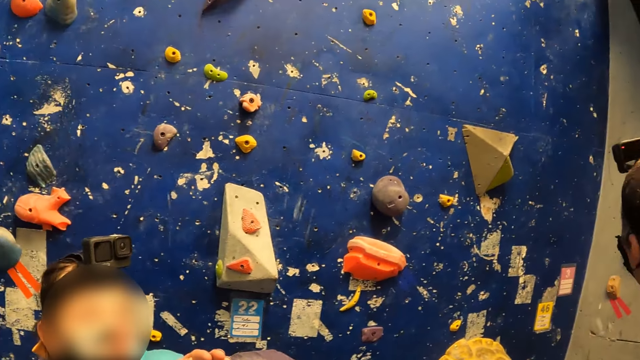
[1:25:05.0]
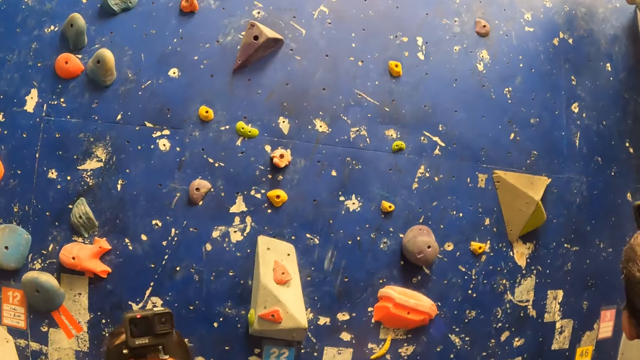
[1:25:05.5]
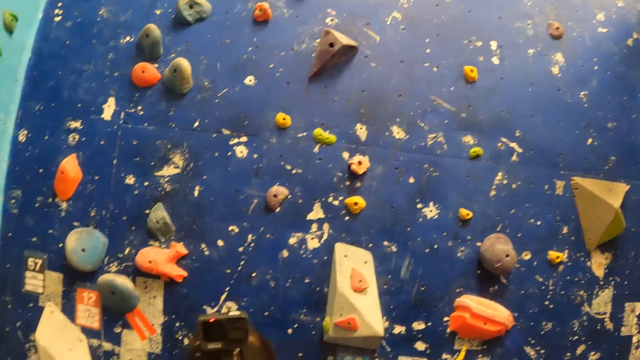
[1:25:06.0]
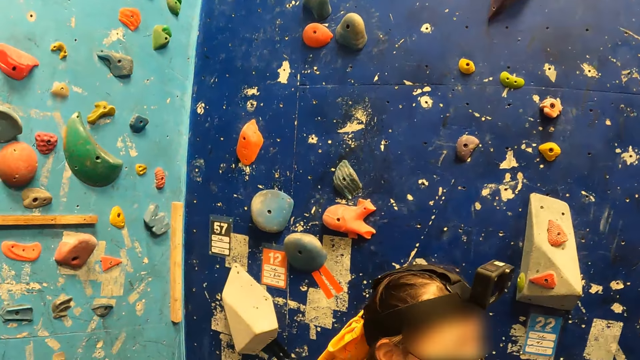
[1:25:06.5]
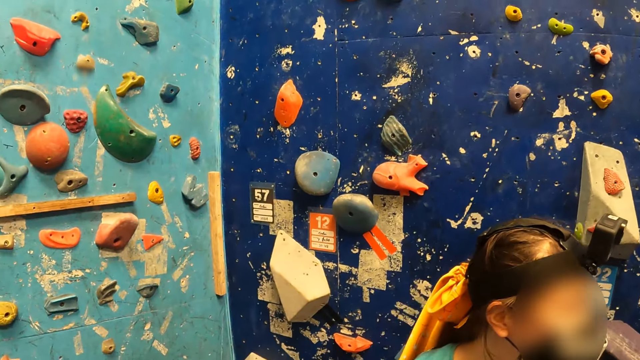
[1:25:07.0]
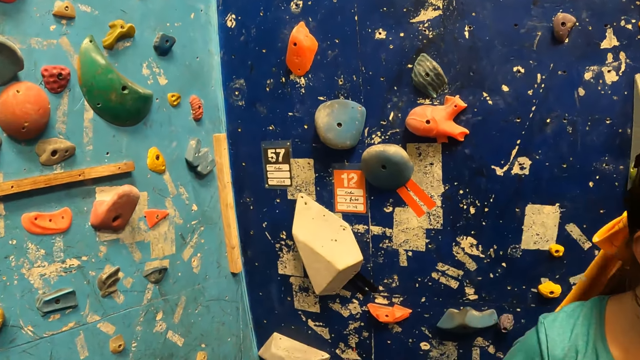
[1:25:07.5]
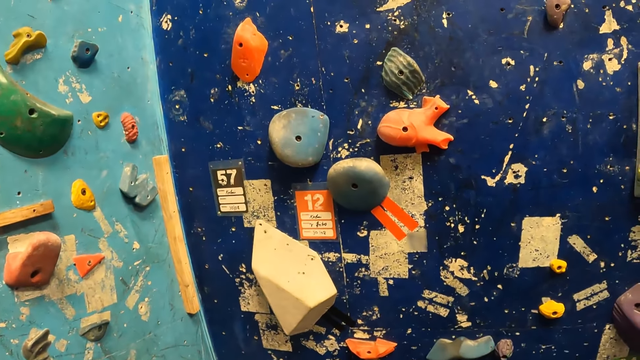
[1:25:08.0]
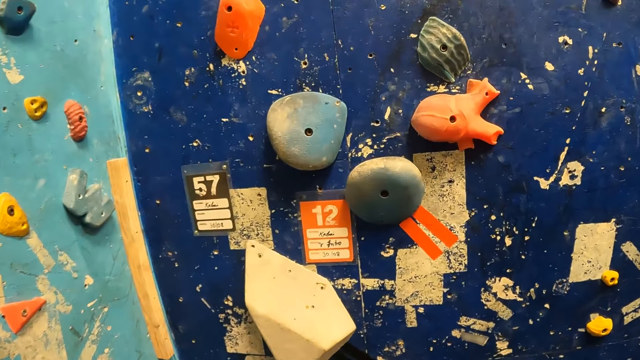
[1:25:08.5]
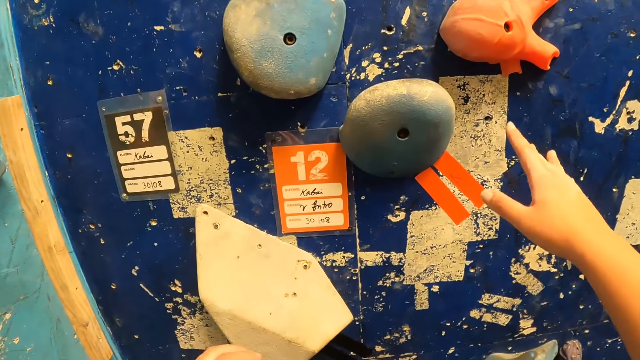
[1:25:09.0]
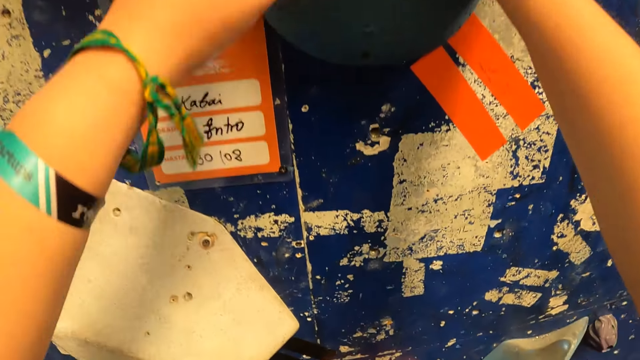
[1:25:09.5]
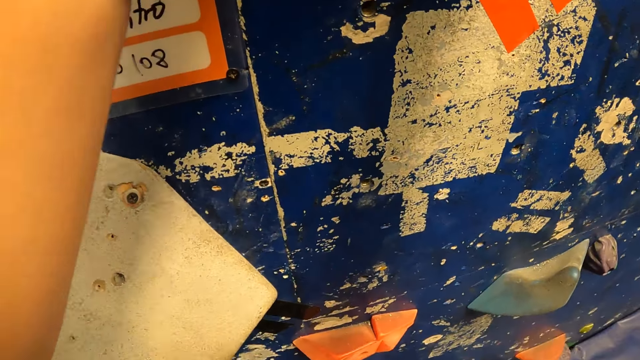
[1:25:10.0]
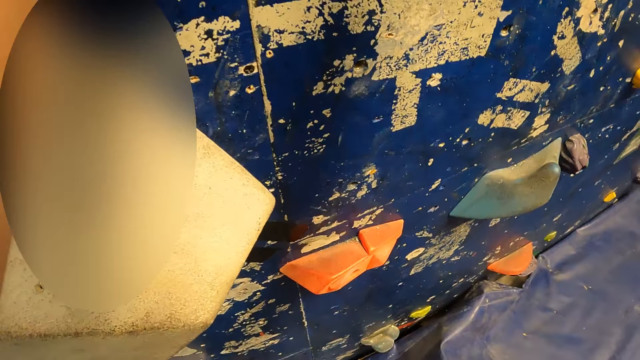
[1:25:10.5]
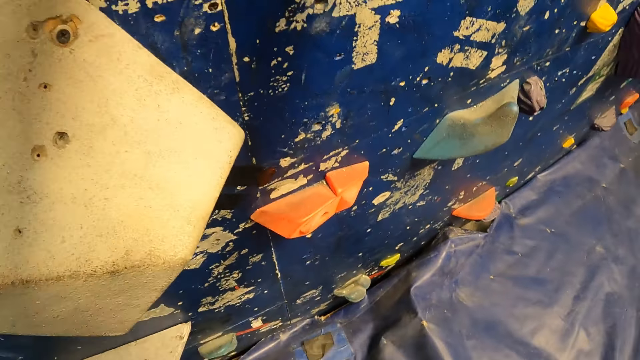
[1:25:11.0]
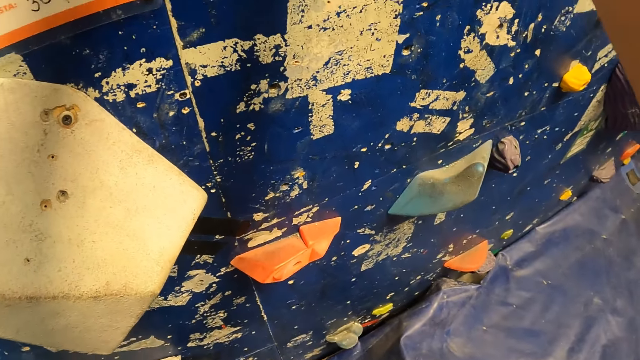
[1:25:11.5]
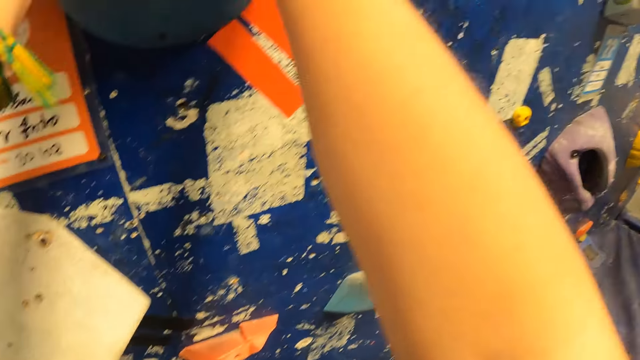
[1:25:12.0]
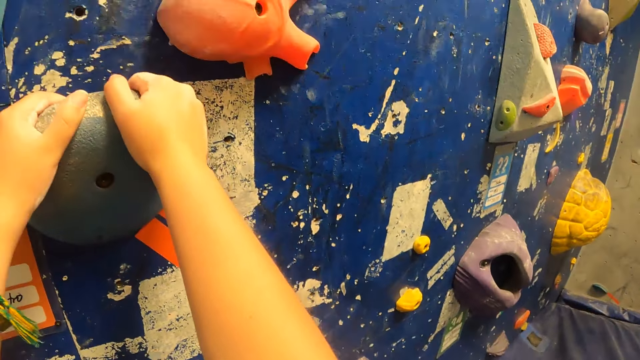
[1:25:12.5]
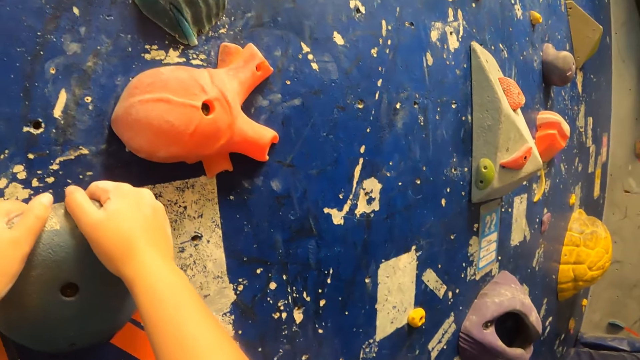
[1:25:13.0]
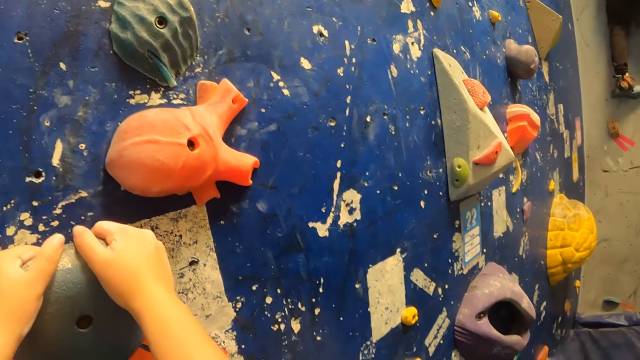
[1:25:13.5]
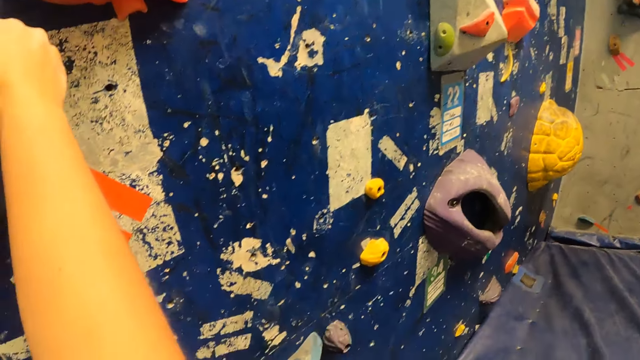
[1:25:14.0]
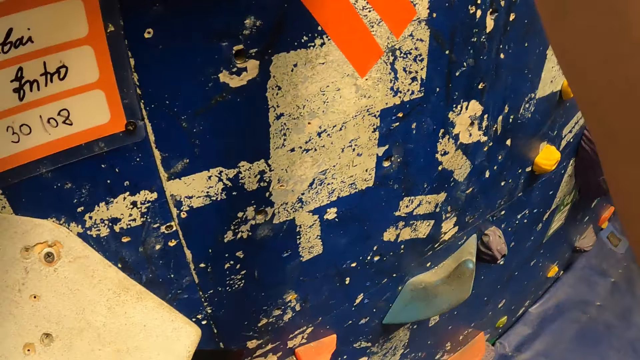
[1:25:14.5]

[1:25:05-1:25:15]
The camera wearer holds the deep blue background rock with both hands. They climb the wall.

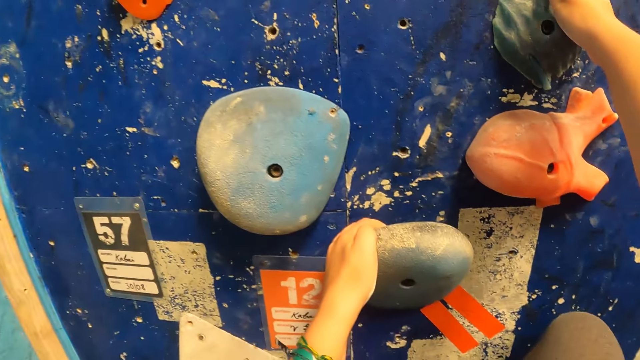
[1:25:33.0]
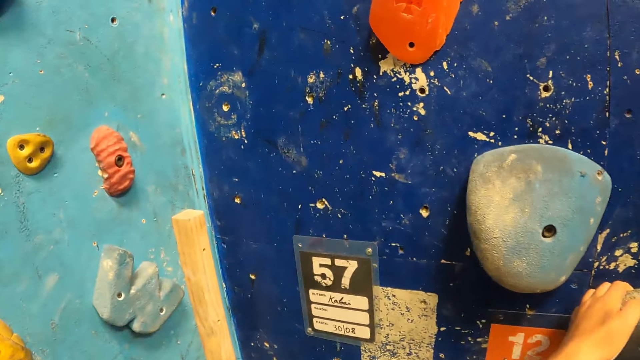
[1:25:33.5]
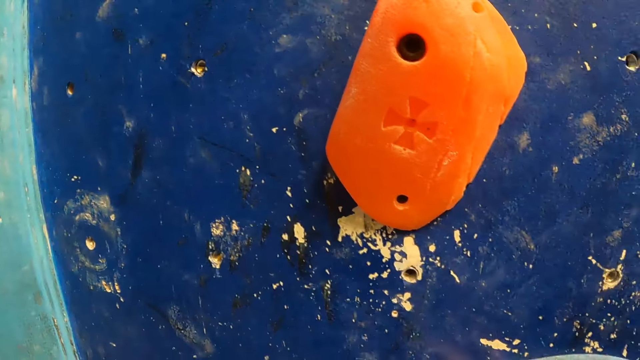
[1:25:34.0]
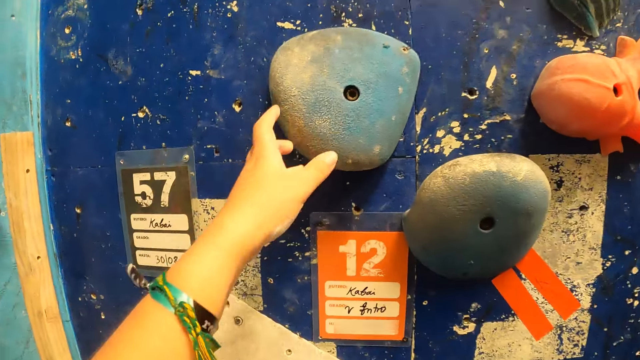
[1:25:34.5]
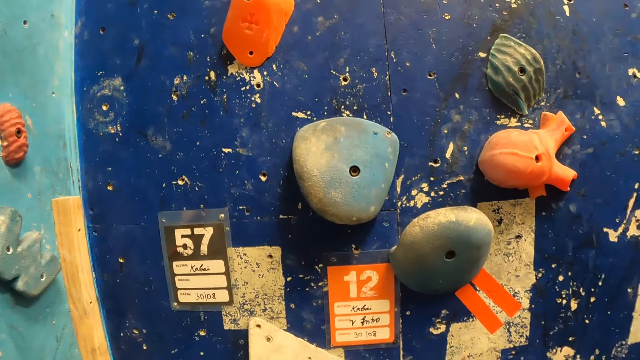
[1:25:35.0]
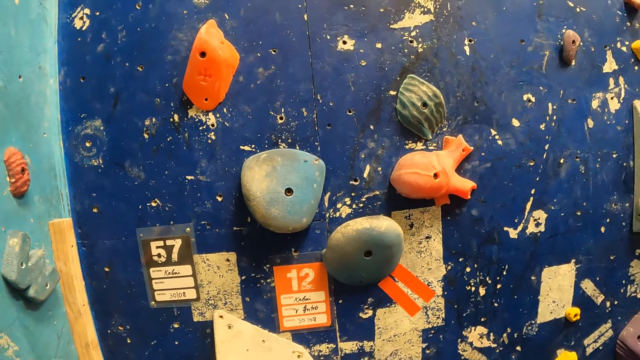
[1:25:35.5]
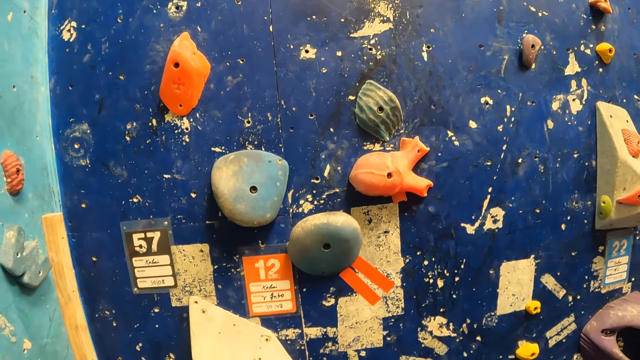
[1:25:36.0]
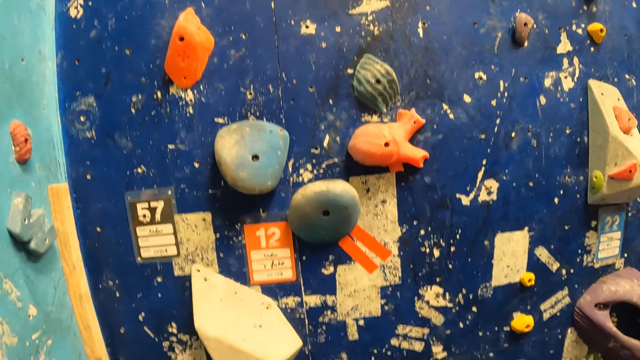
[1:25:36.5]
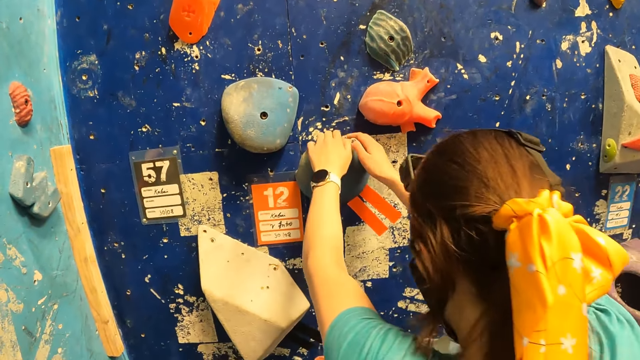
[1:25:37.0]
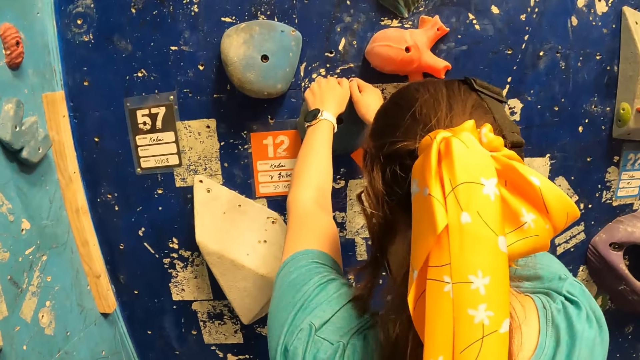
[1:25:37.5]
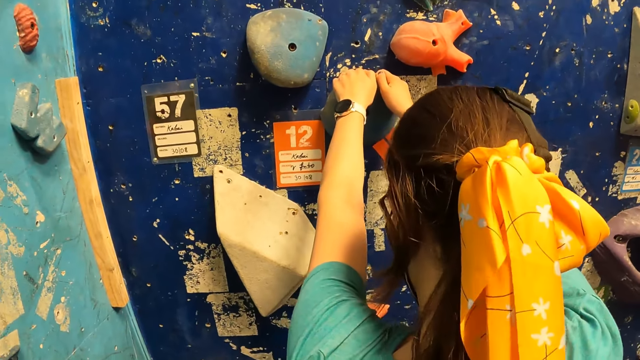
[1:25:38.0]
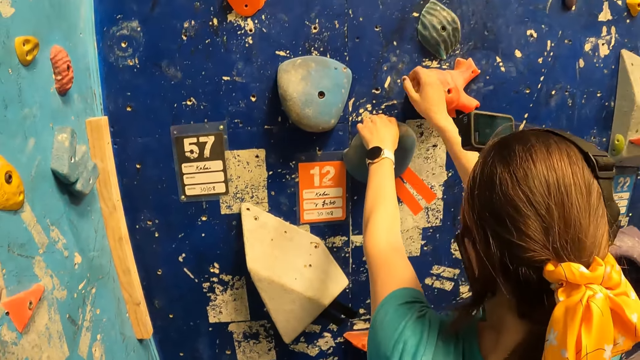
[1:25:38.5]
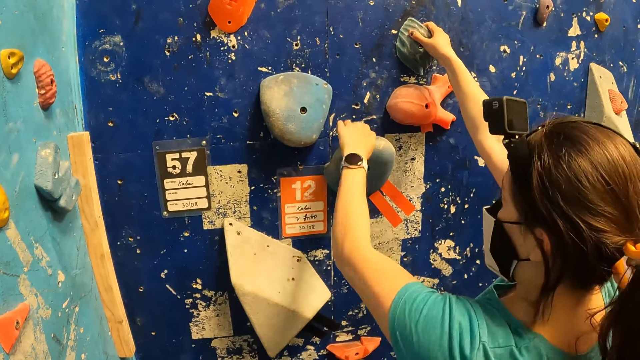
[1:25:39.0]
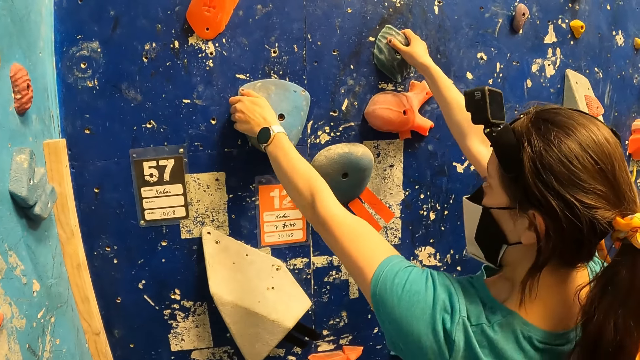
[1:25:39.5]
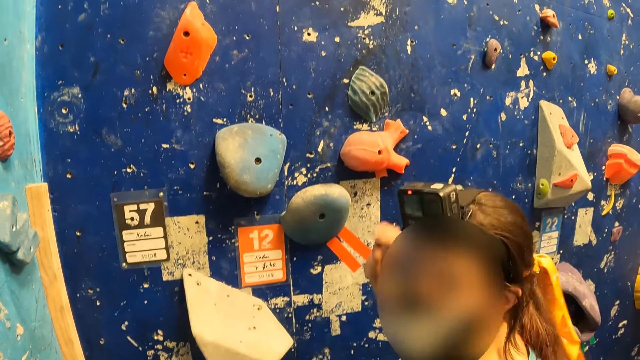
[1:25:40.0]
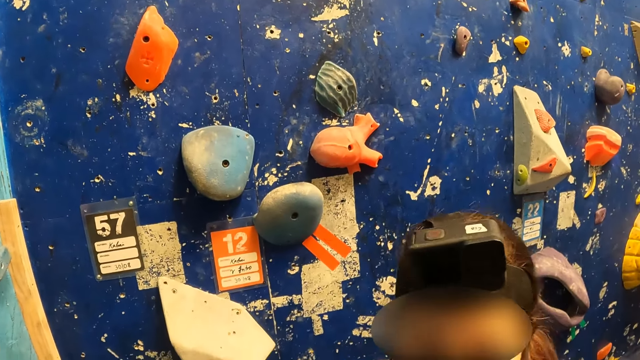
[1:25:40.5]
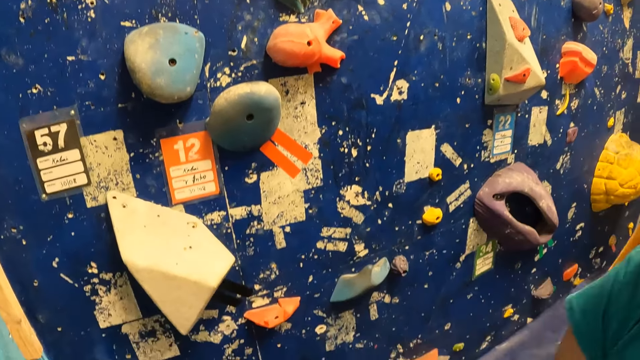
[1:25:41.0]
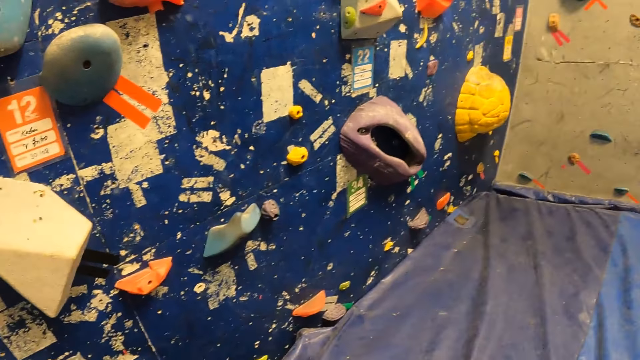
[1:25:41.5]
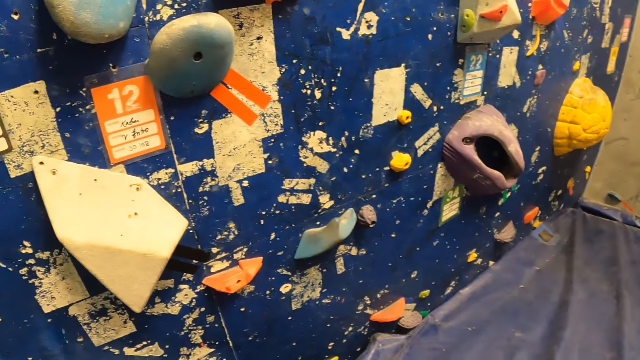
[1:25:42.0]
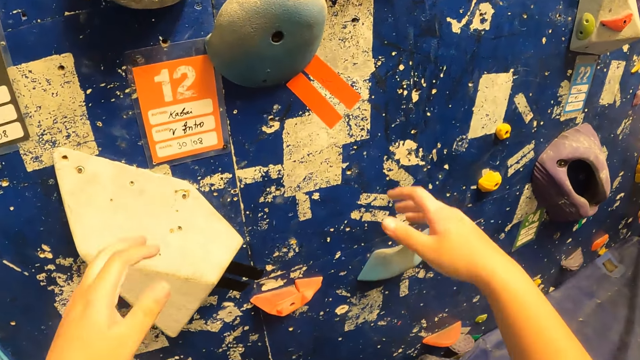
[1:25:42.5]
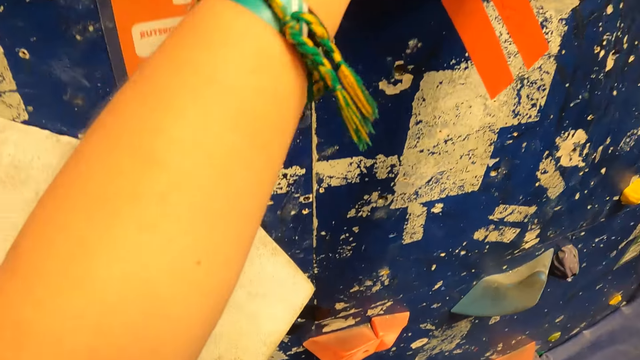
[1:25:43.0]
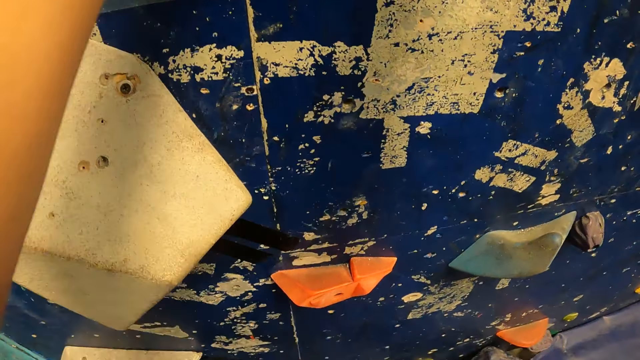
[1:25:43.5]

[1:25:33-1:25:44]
The camera wearer withdraws her hands from the deep blue background rock. A woman holds the deep blue background rock with both hands. The woman climbs the rock wall. The woman withdraws her hands from the deep blue background rock. The camera wearer holds the deep blue background rock with both hands. She climbs the rock wall.
